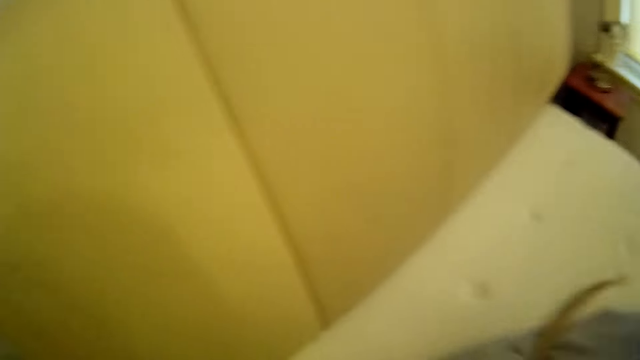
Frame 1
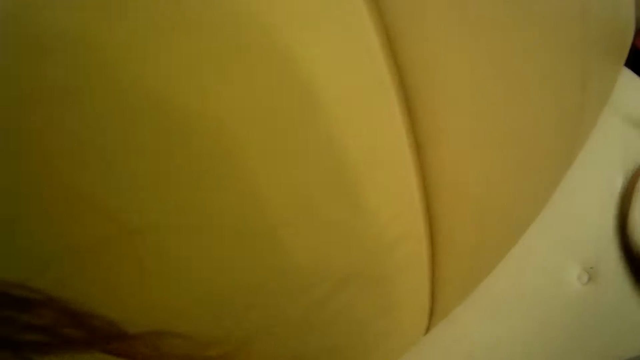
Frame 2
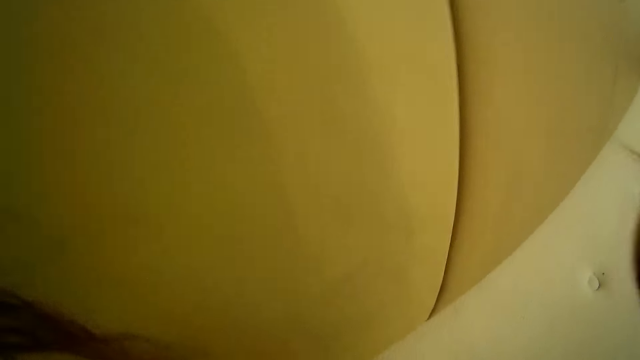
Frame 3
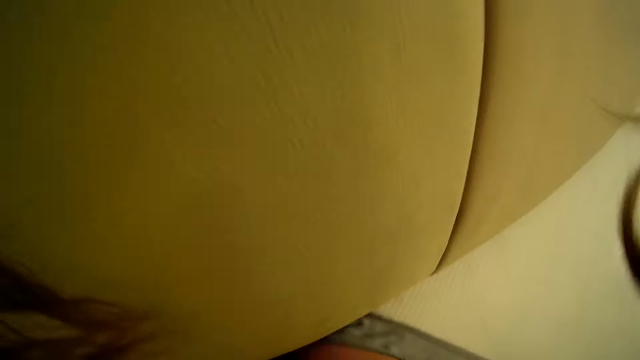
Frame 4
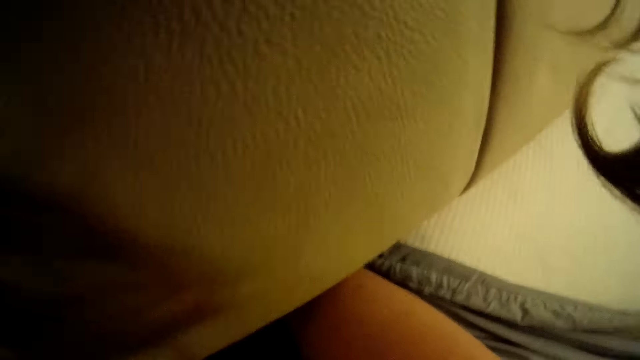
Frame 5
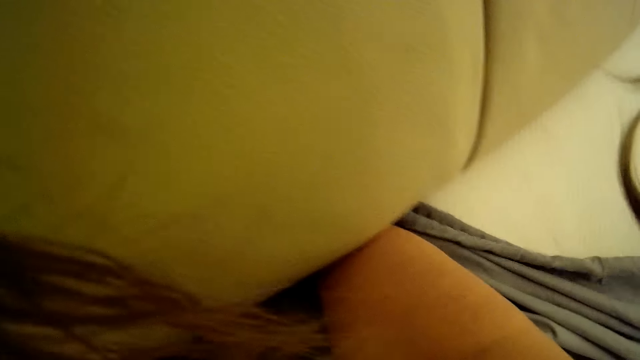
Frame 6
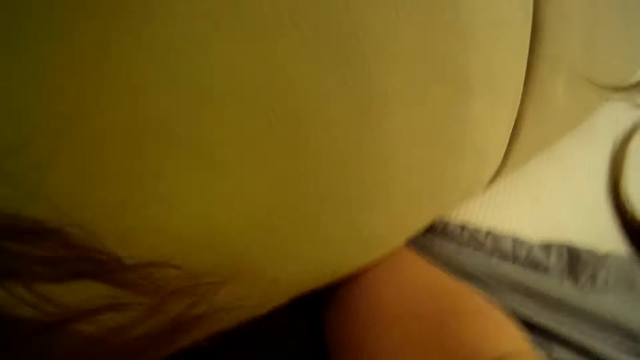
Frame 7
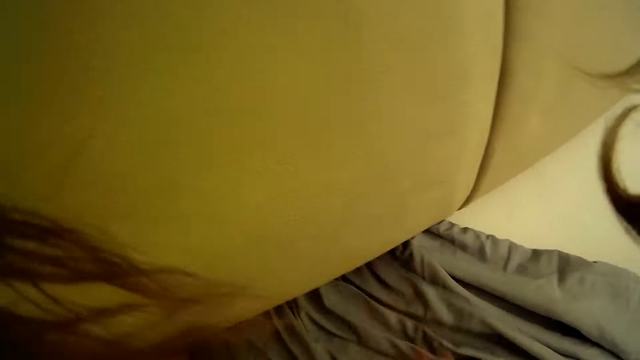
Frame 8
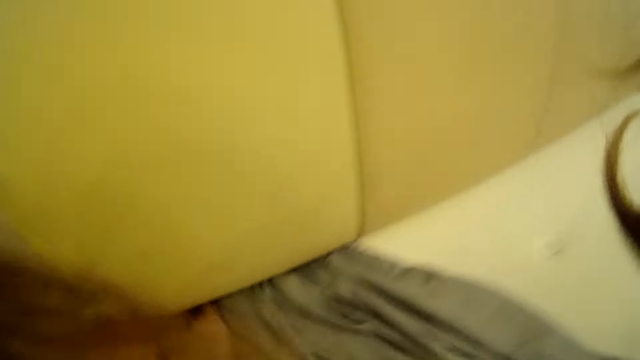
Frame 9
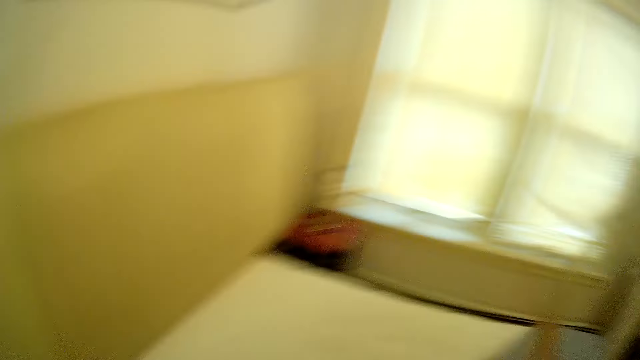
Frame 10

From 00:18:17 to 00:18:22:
The camera wearer makes the bed.

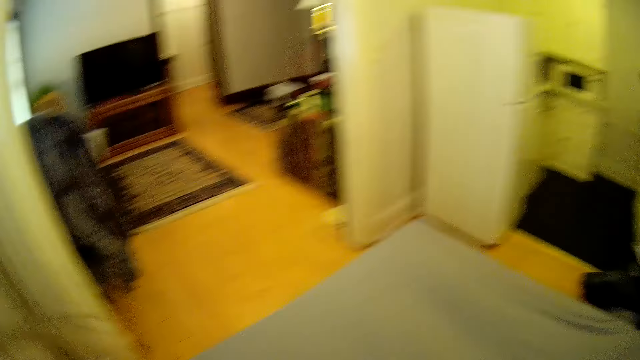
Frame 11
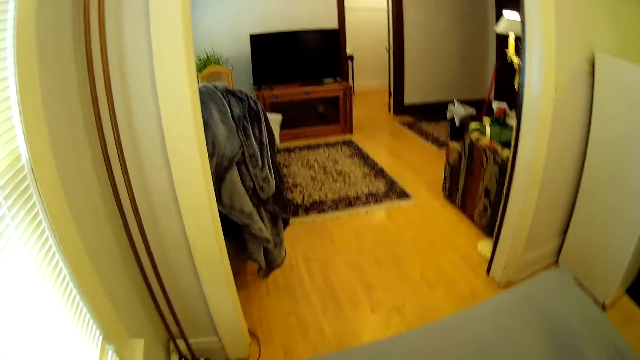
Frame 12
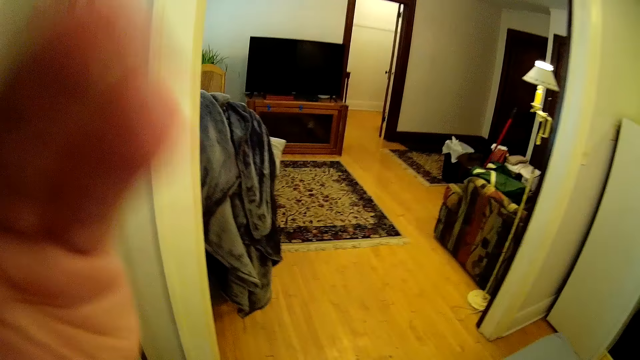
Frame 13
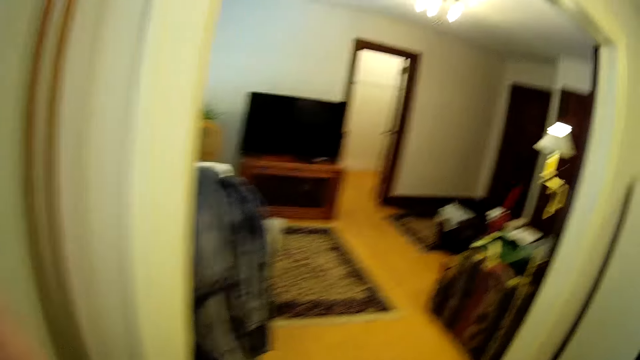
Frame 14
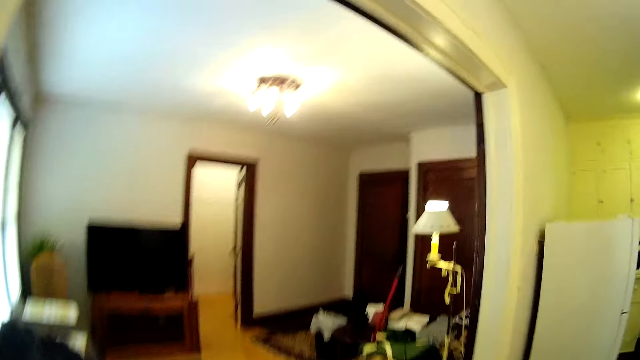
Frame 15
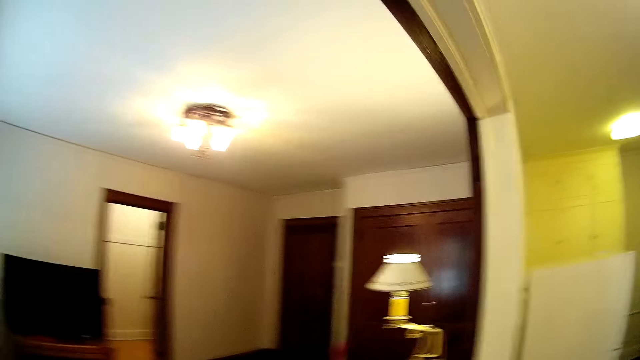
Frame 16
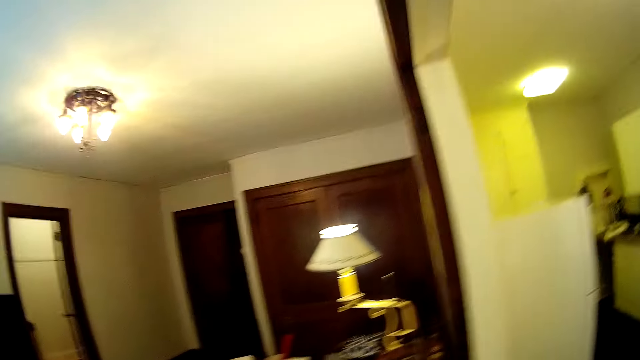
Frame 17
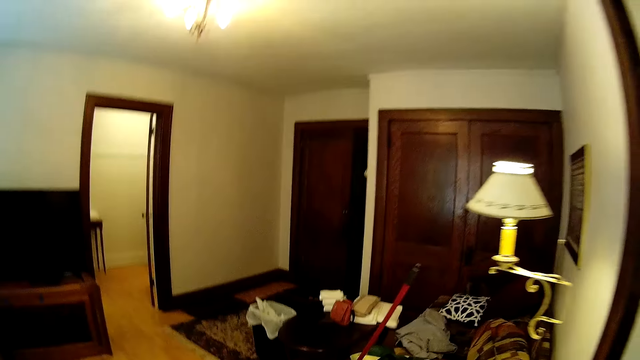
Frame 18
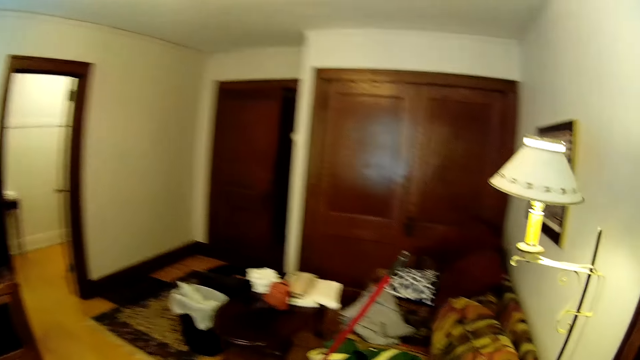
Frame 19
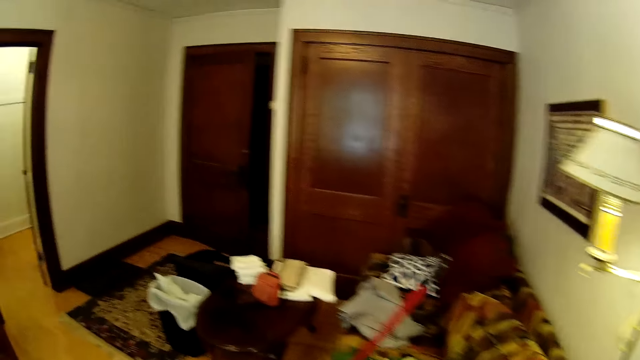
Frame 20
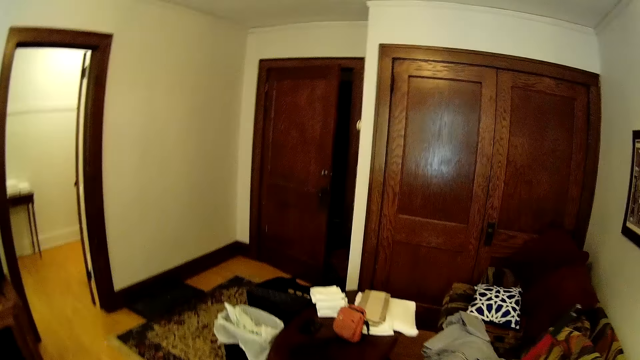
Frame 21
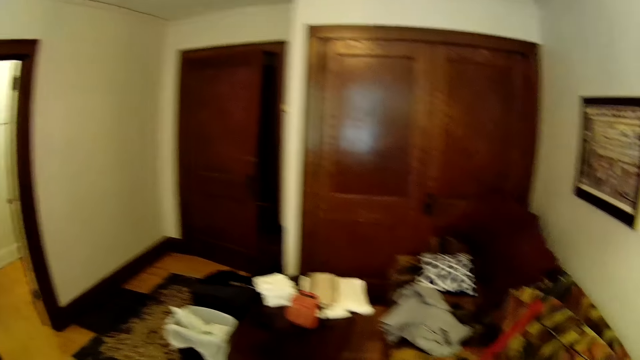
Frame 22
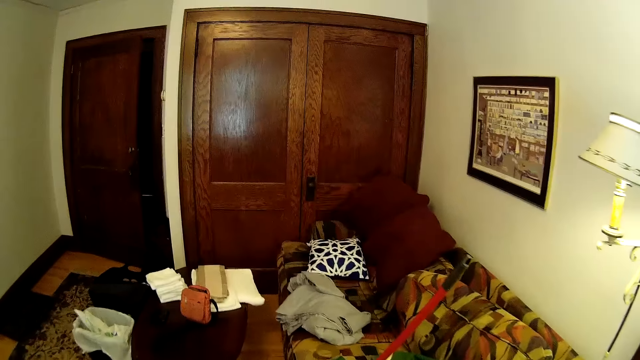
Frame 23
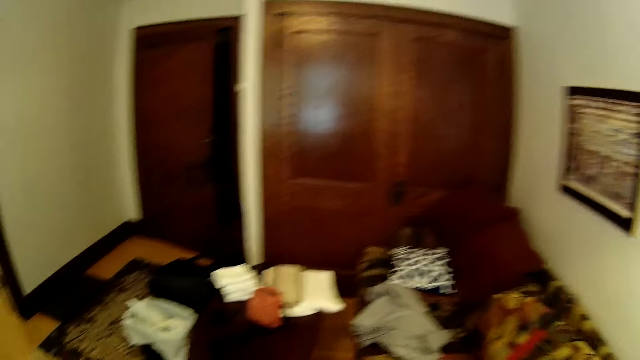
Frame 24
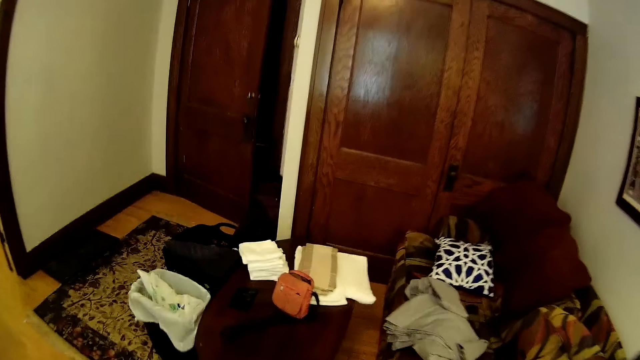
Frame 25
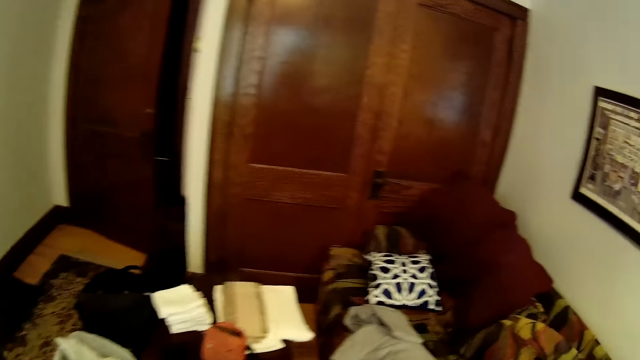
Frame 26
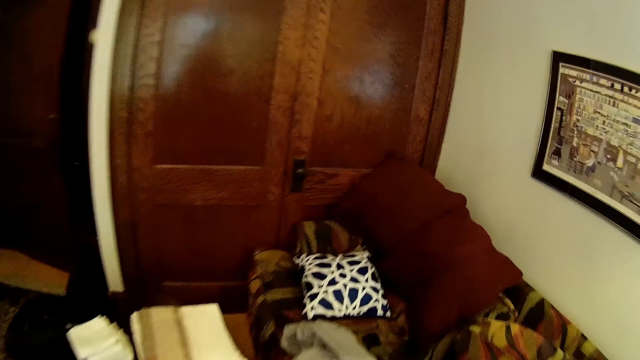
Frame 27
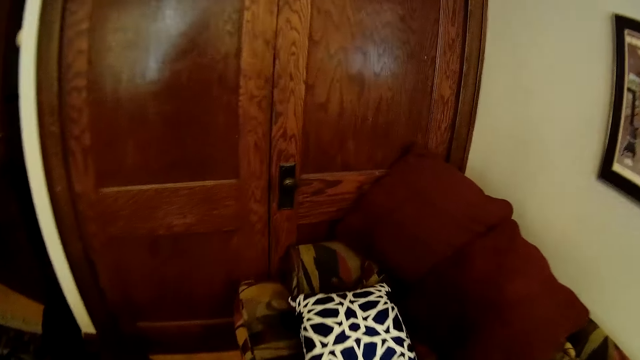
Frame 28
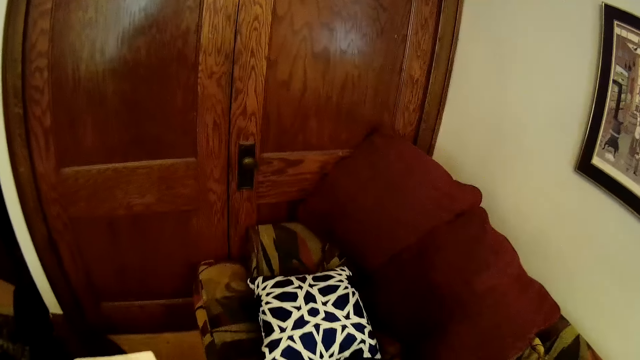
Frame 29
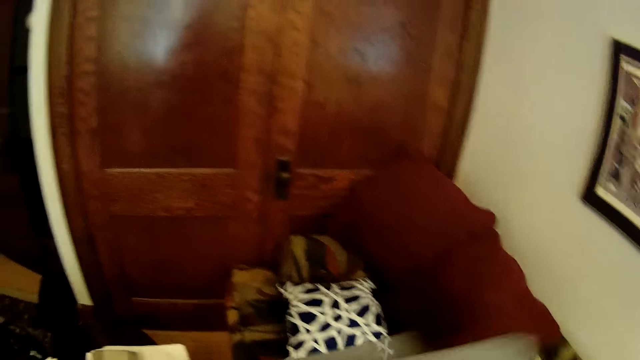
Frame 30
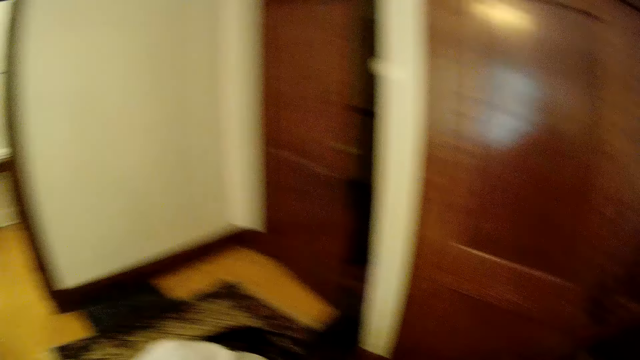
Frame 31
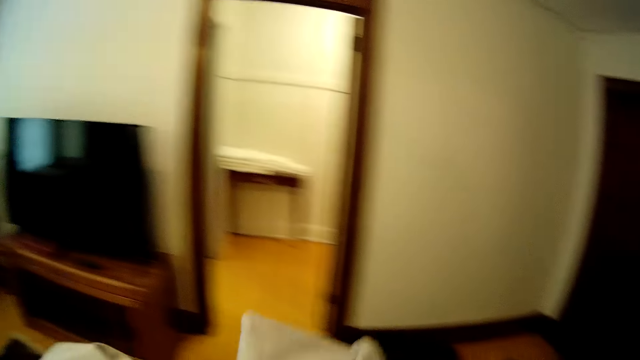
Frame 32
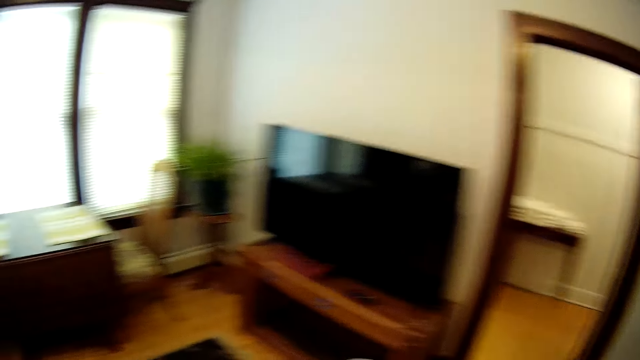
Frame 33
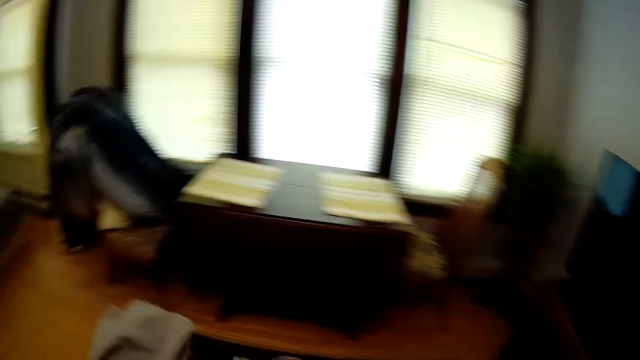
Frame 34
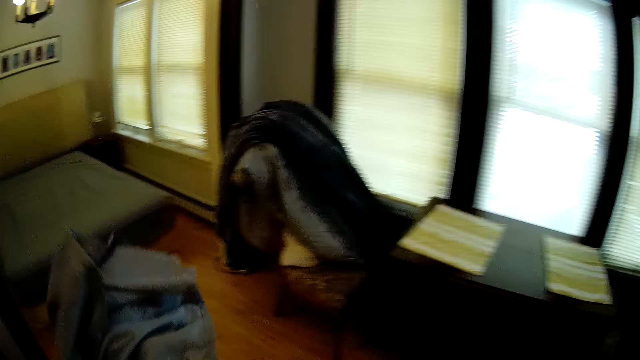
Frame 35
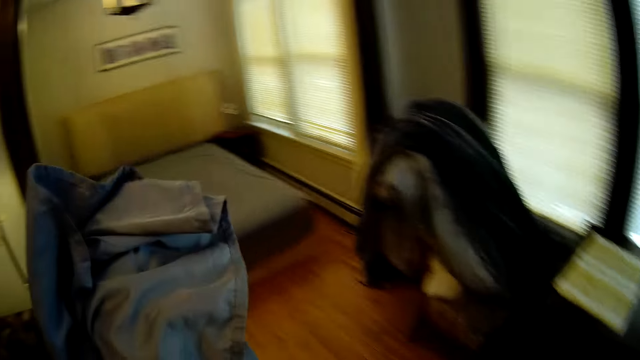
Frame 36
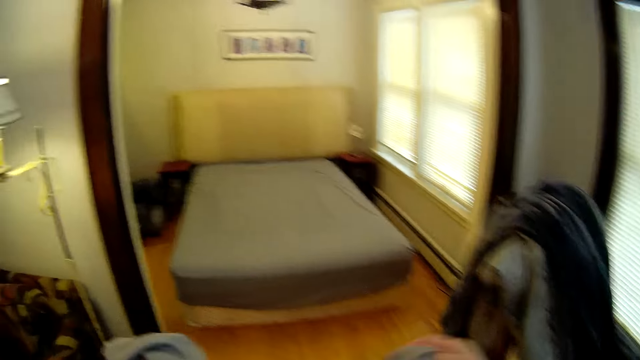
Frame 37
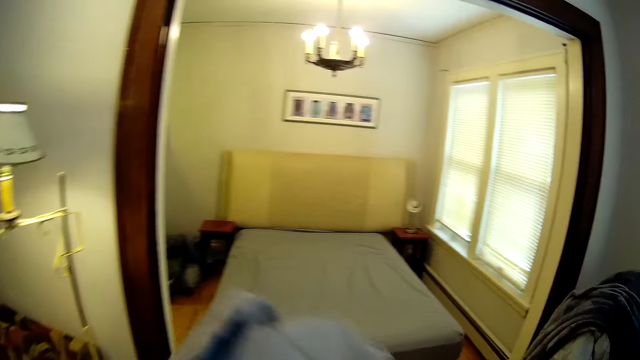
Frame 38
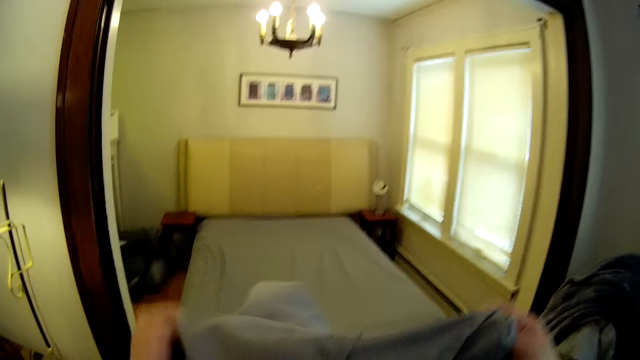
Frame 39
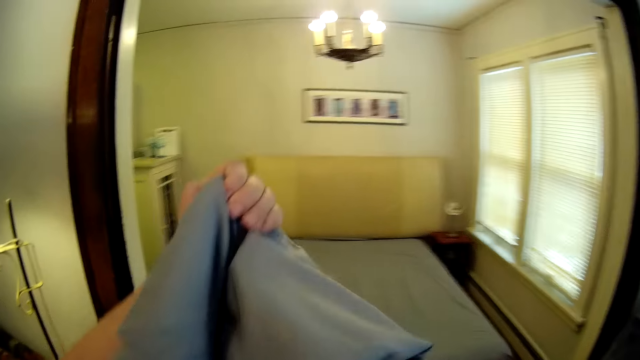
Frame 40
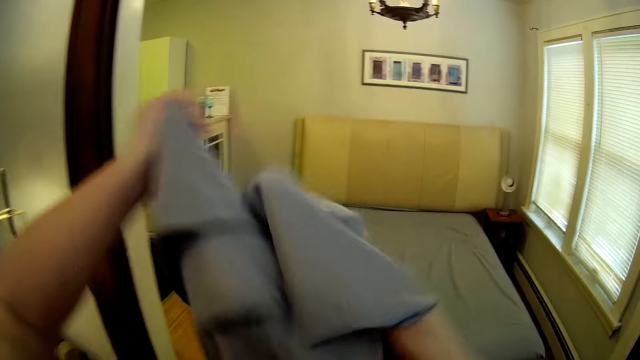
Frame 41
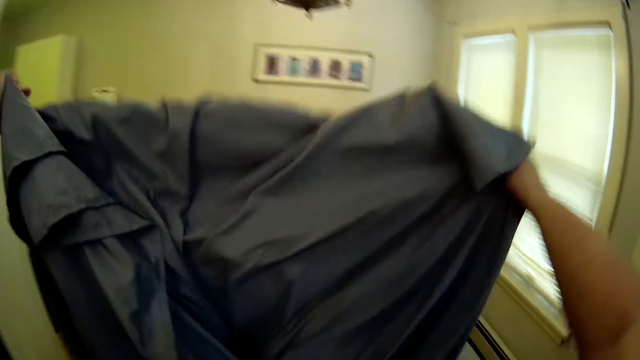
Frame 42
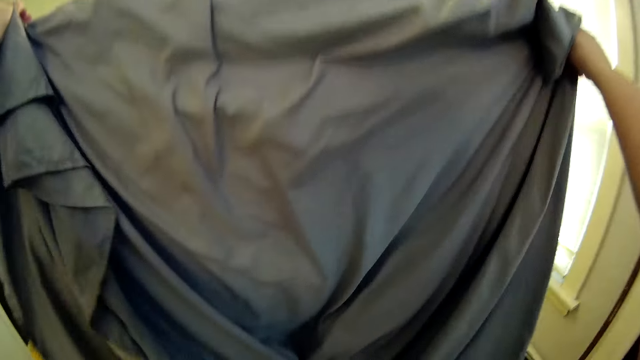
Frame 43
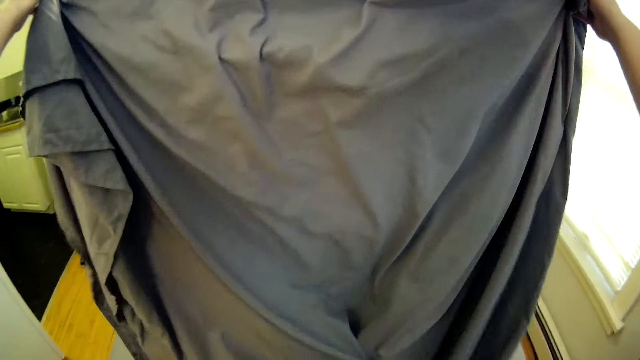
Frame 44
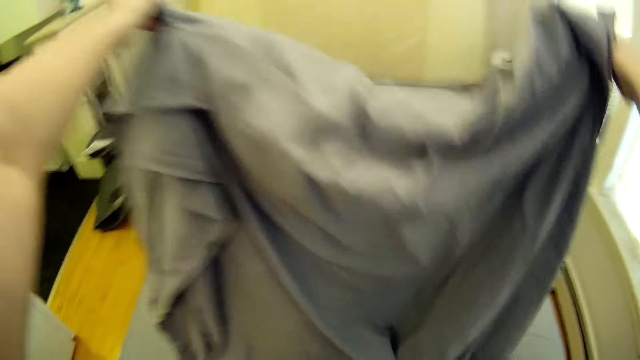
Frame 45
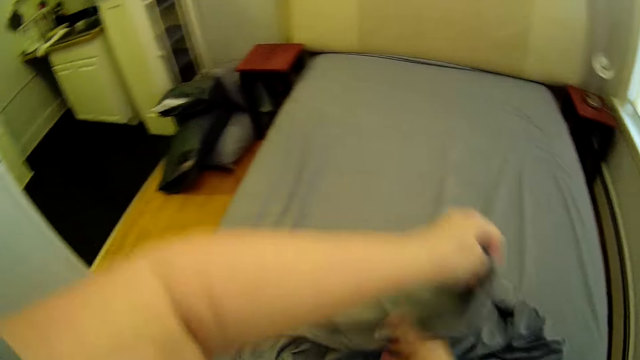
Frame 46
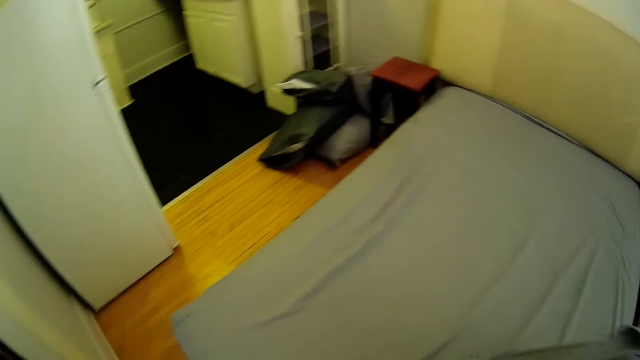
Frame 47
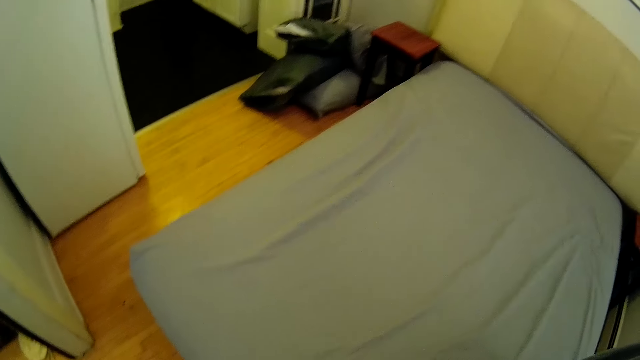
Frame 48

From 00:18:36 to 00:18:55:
The camera wearer walks around the house. They move to the room. They take the bed sheet from the room. They walk back to the bedroom. They carry the bed sheet. They spread the bed sheet.
